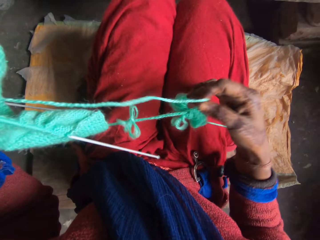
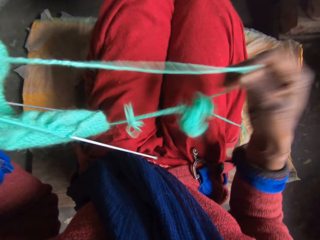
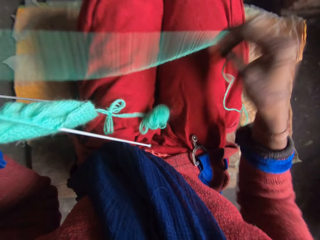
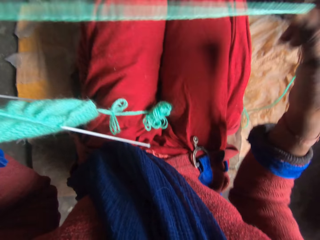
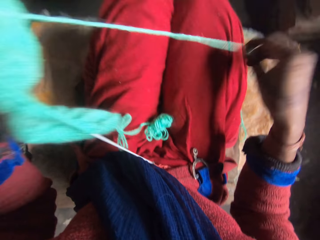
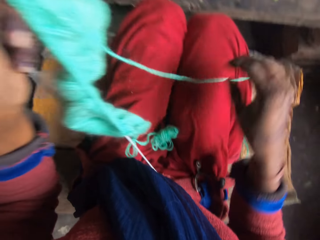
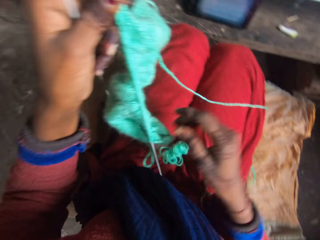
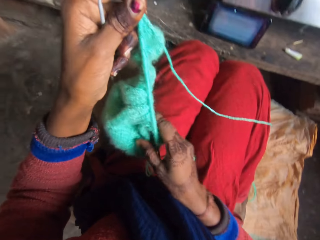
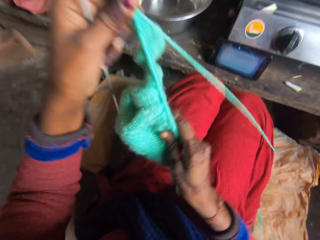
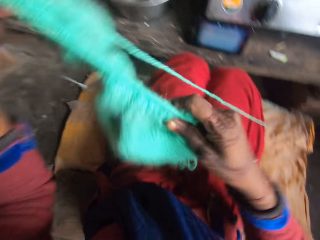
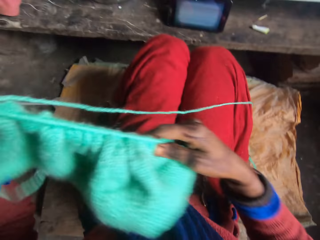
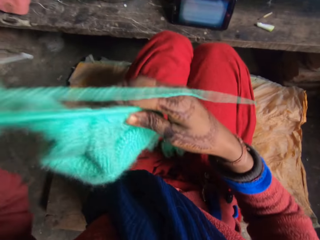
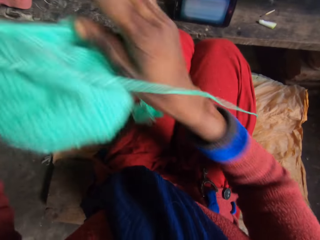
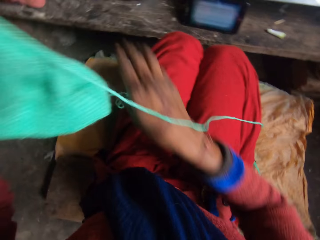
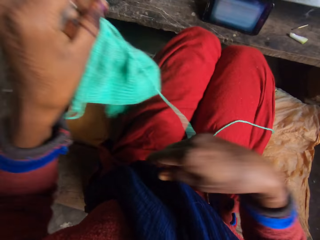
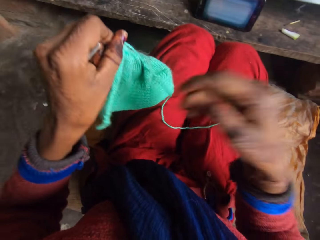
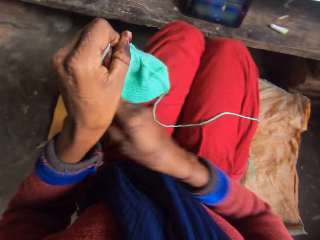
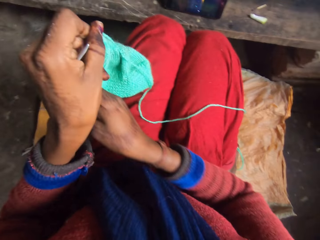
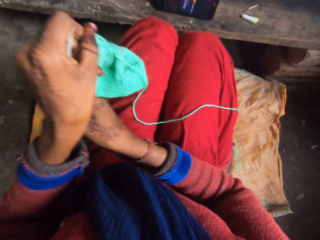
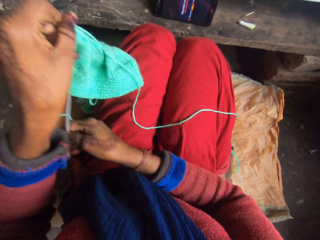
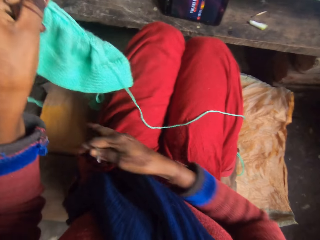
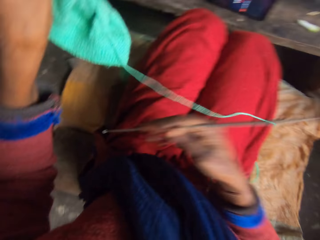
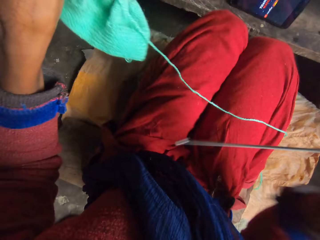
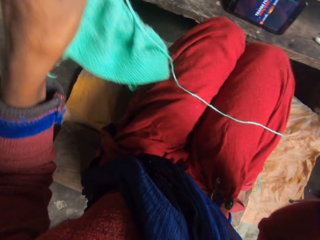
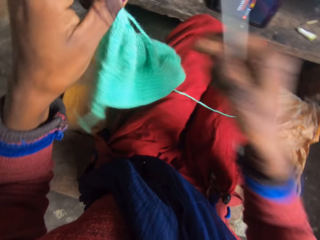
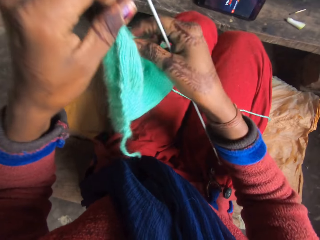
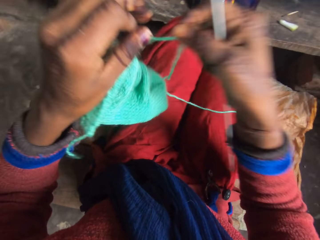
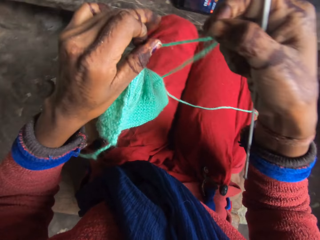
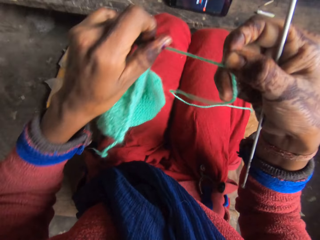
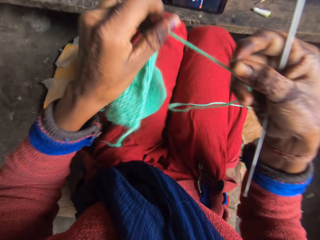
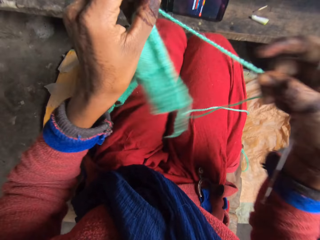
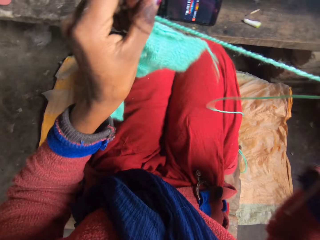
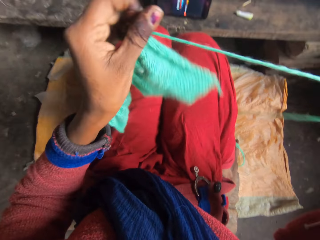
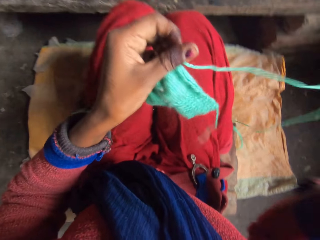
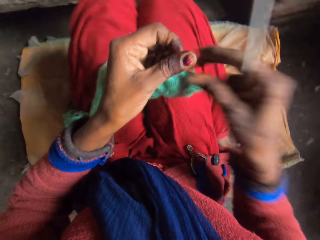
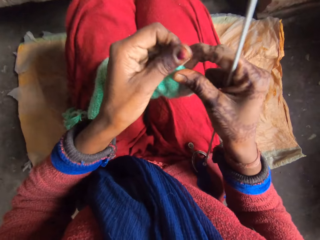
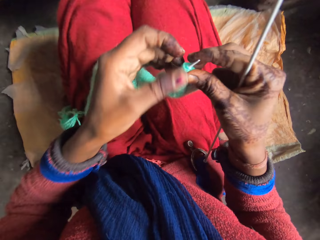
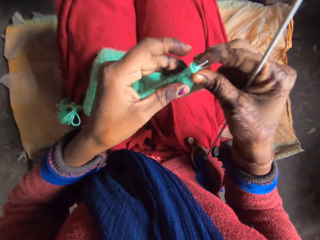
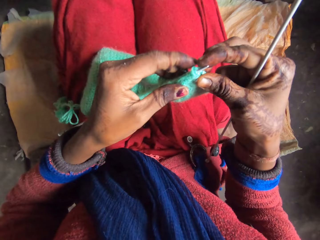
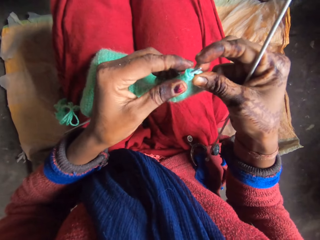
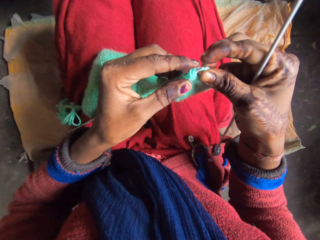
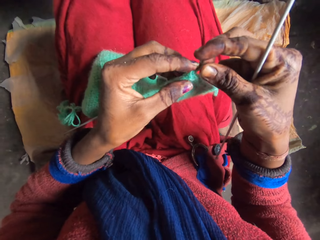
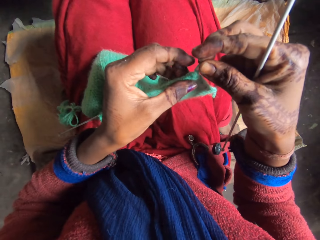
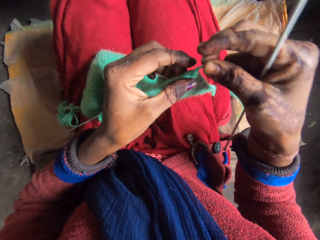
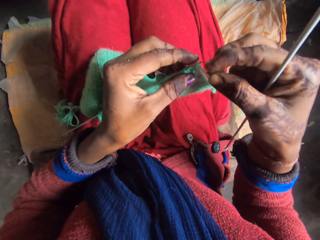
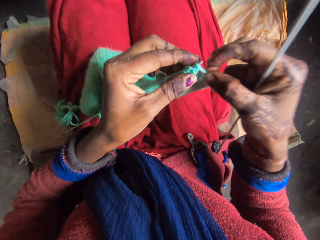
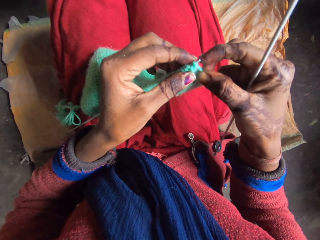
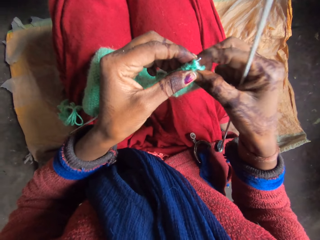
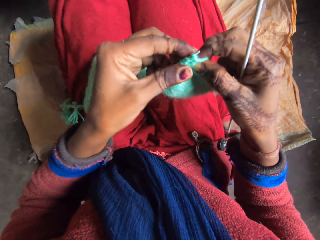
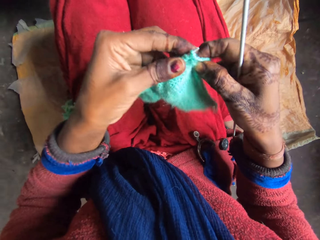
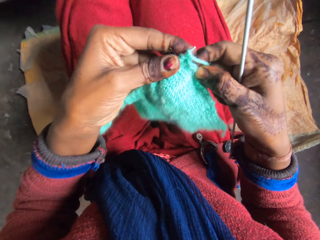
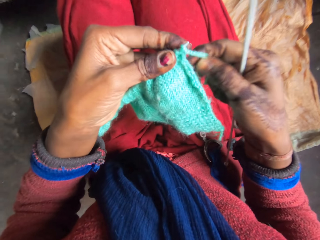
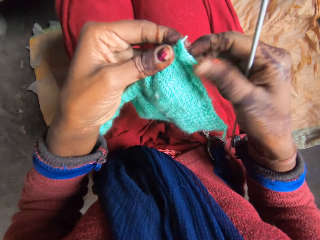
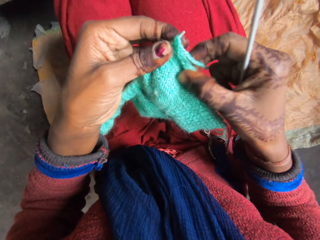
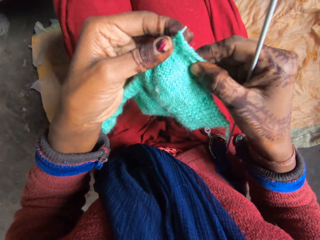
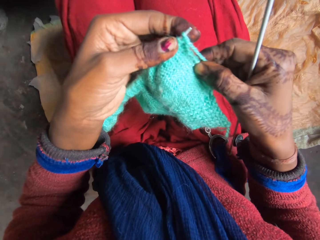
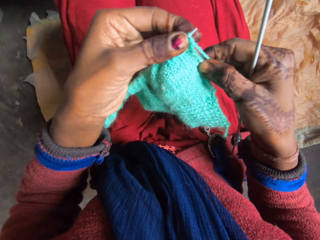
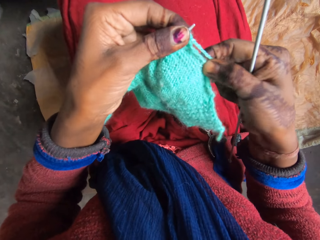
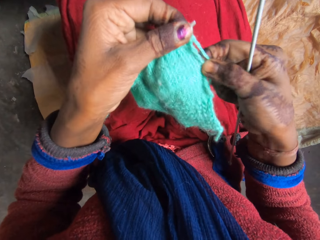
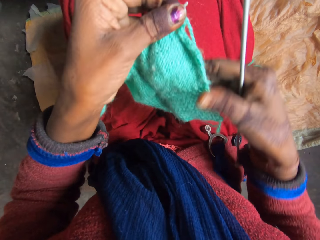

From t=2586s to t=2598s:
The camera wearer turns the knitting piece or fabric with her right hand. She takes the knitting pin from her left hand. She pulls the yarn with her right hand. She straightens a thread. She adjusts the yarn with her right hand. She rolls the thread on a needle. She straightens the fabric.

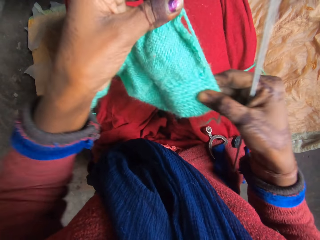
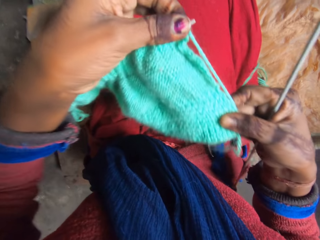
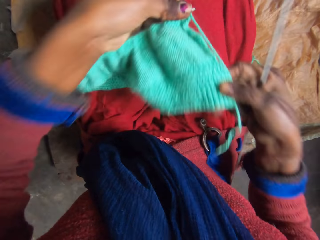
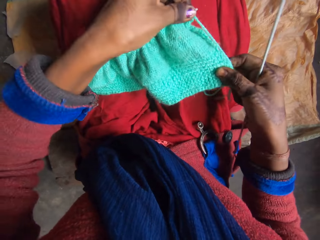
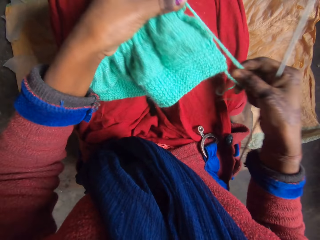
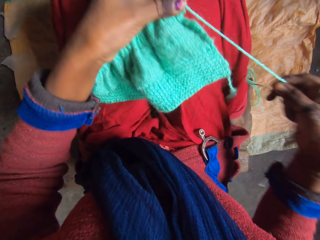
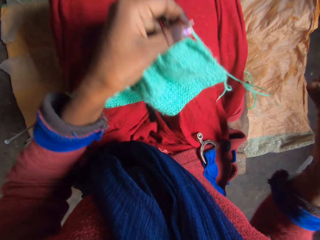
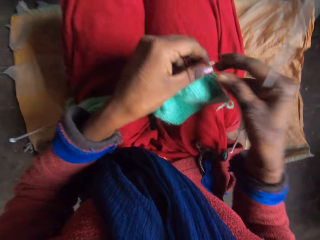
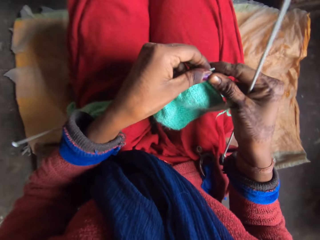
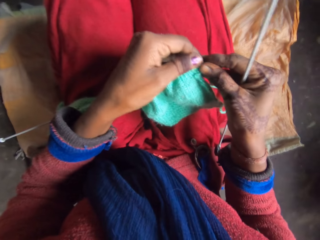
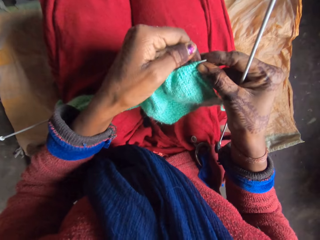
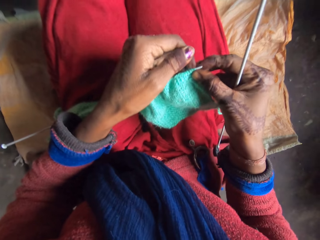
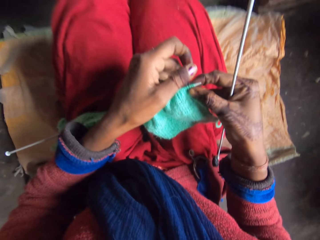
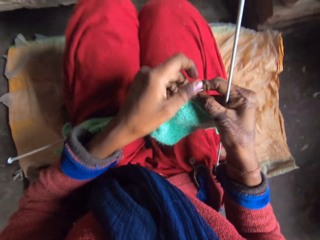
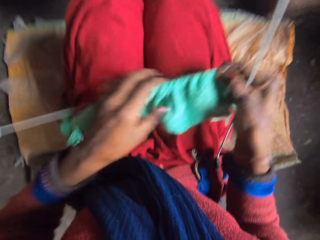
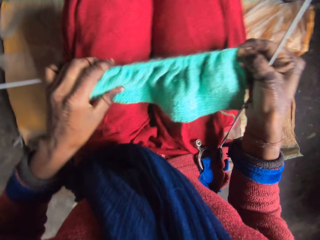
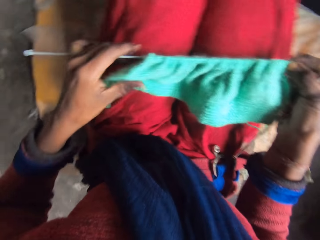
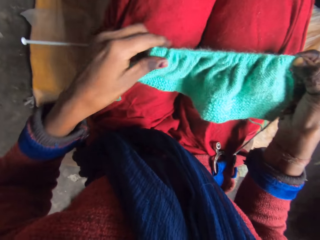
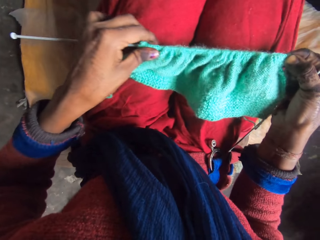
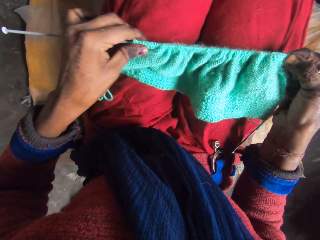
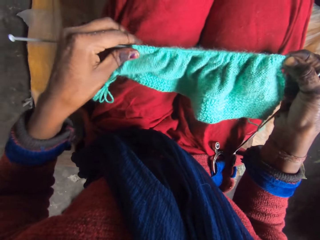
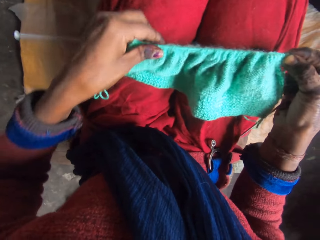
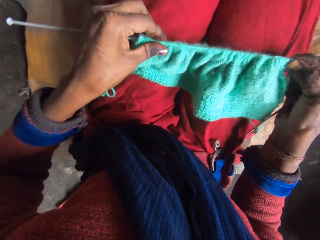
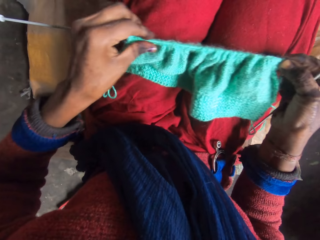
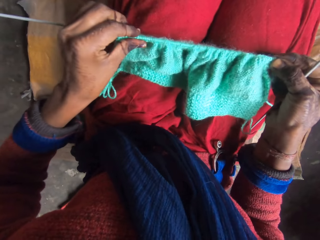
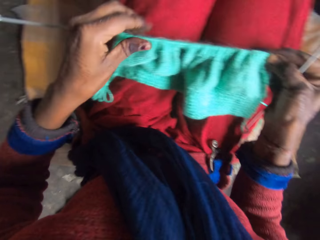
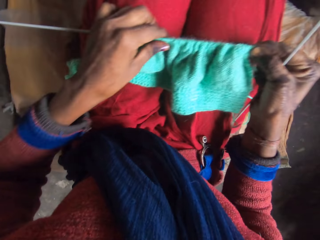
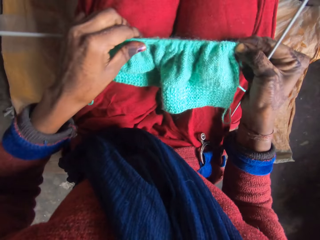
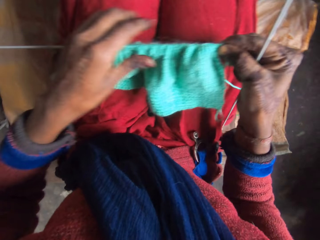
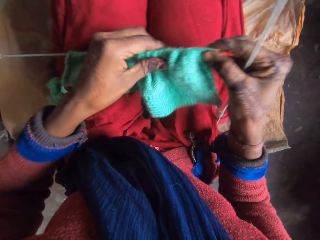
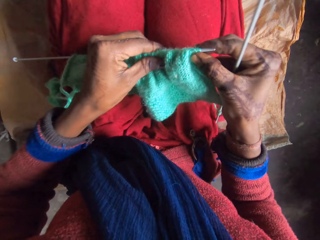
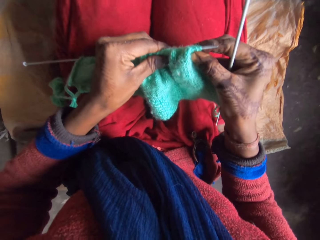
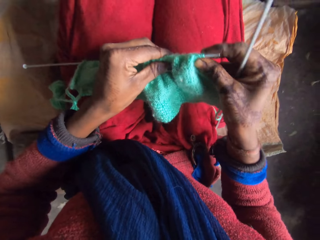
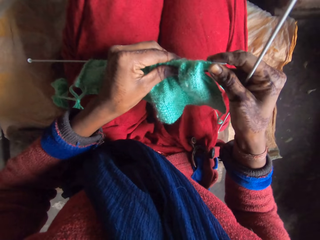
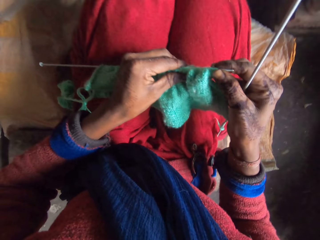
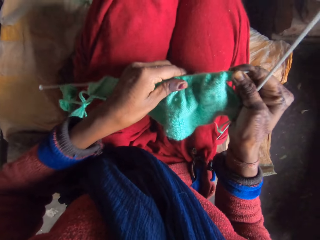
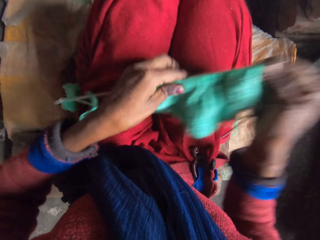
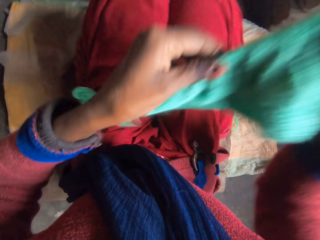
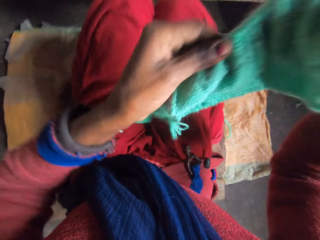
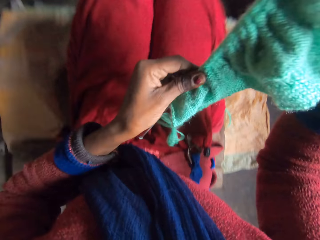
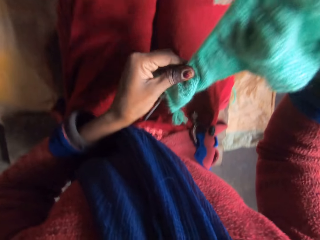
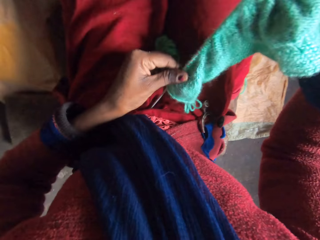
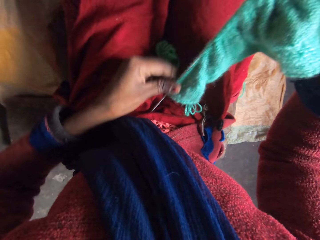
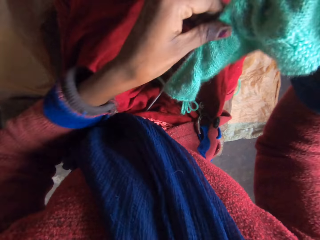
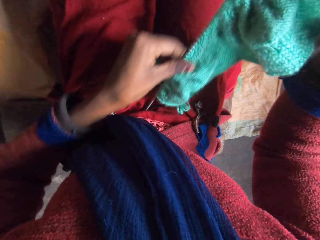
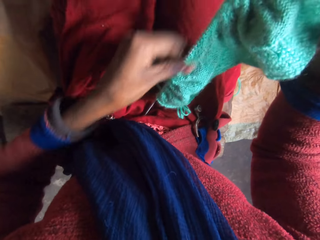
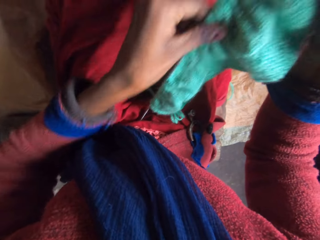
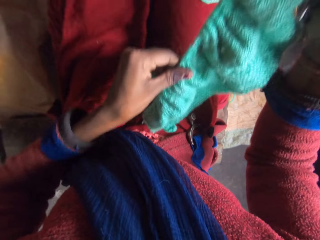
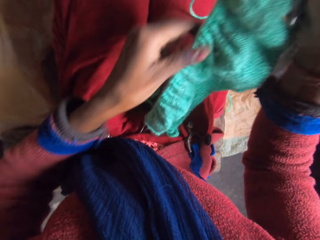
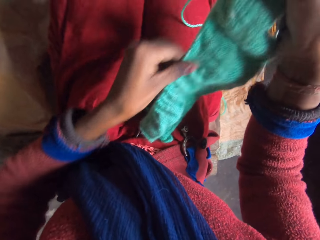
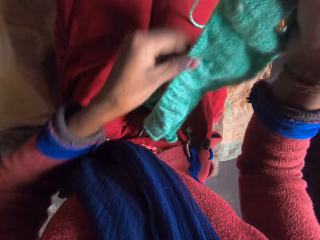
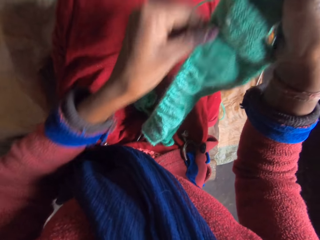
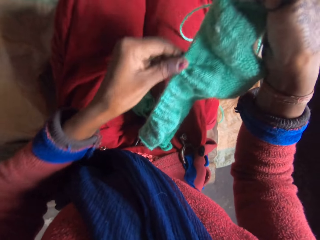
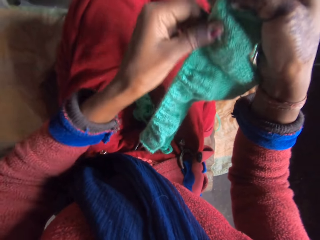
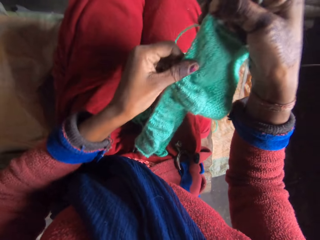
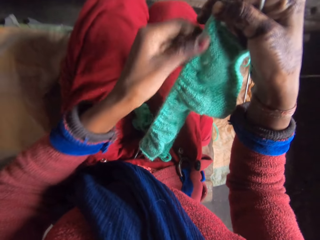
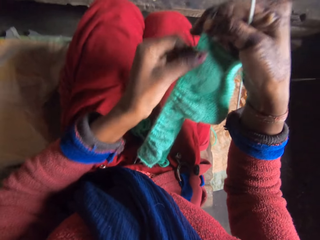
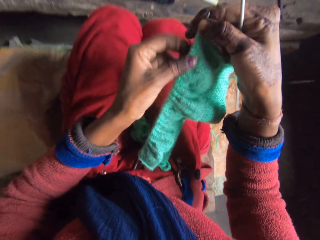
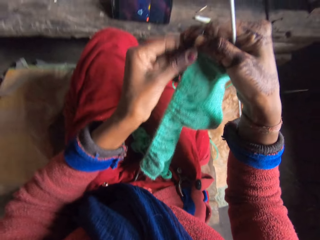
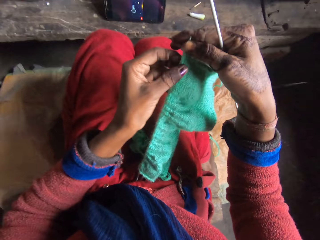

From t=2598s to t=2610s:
The camera wearer straightens a thread. She moves the yarn on the knitting pin with her left hand. She straightens a fabric. She turns the knitting piece in her hands. She moves the yarn on the knitting pin with her left hand. She straightens the fabric.
